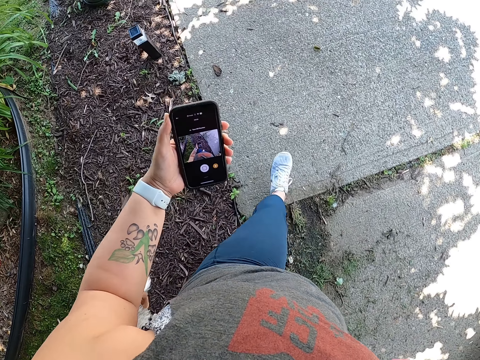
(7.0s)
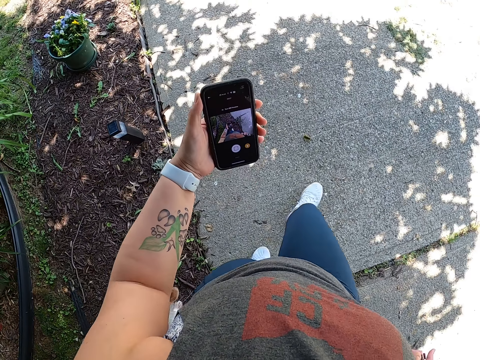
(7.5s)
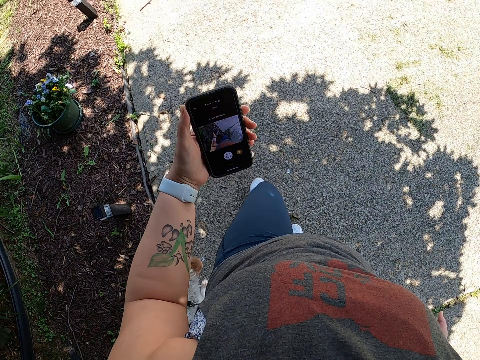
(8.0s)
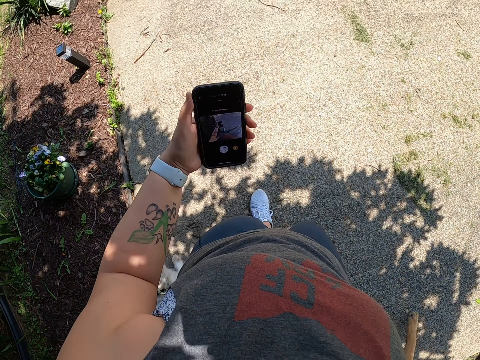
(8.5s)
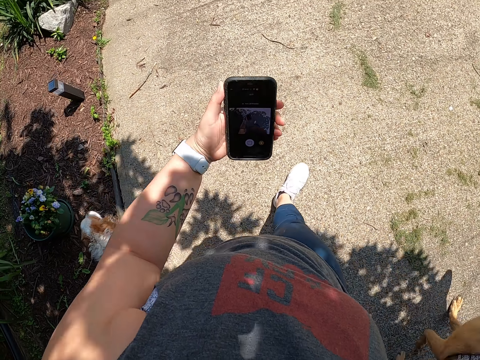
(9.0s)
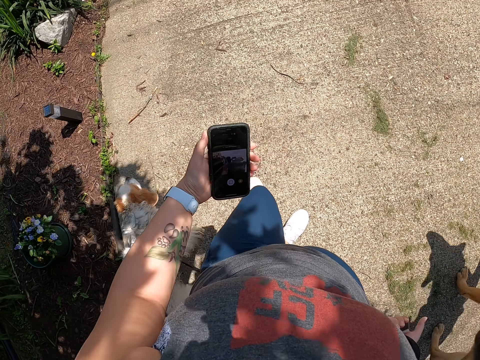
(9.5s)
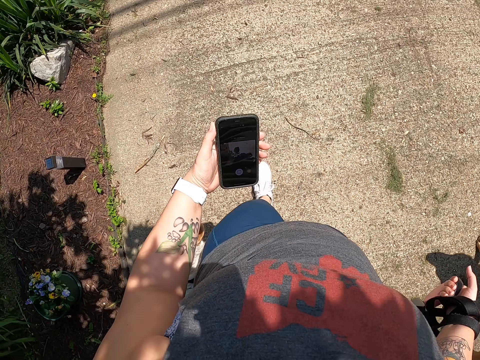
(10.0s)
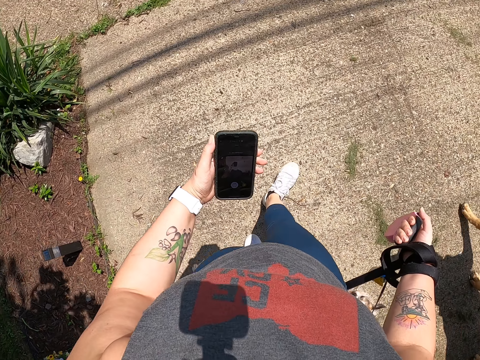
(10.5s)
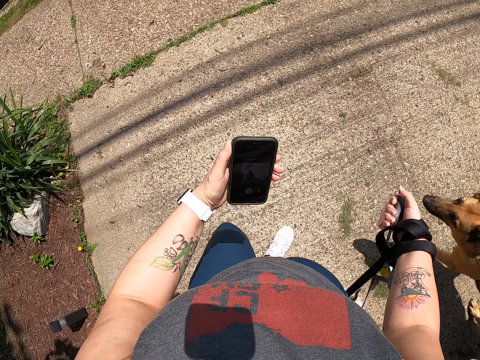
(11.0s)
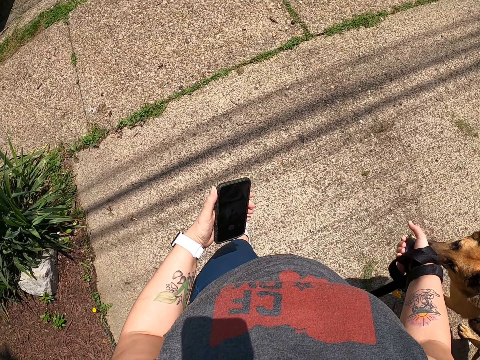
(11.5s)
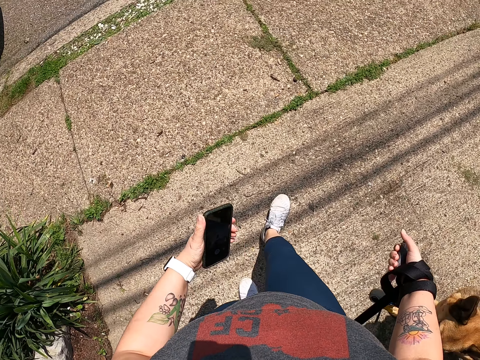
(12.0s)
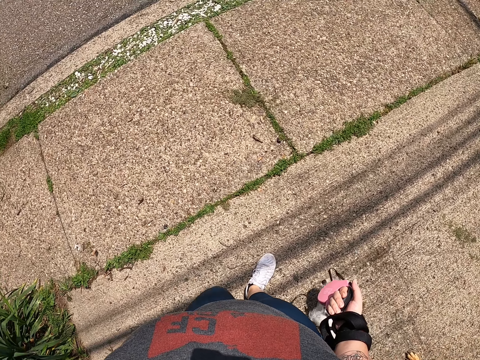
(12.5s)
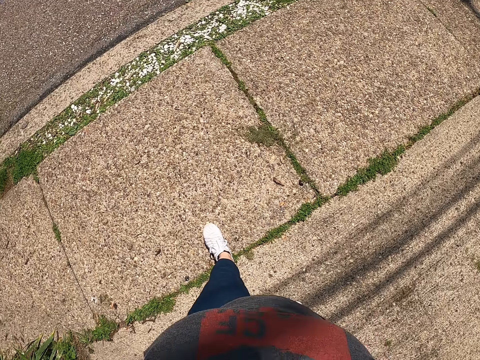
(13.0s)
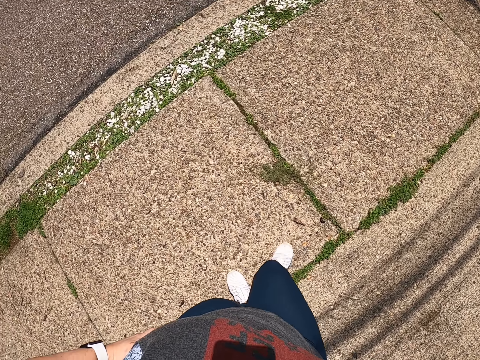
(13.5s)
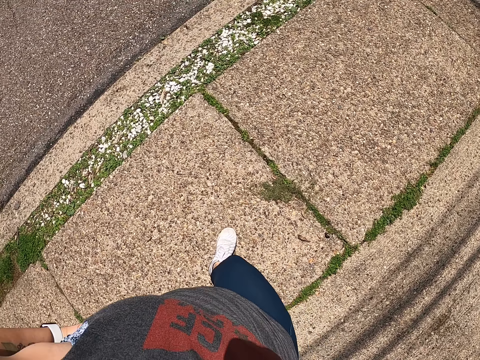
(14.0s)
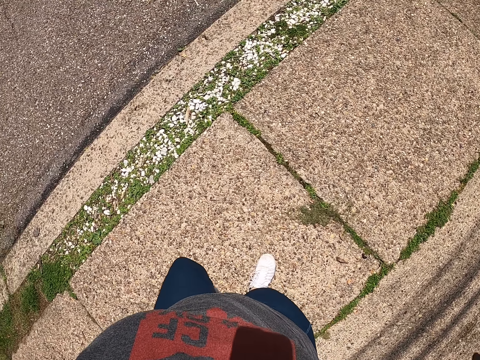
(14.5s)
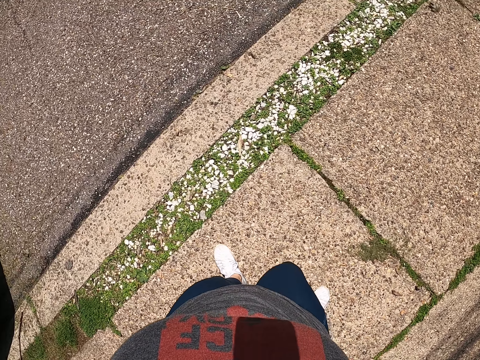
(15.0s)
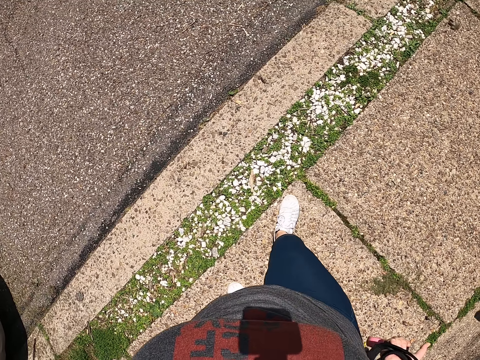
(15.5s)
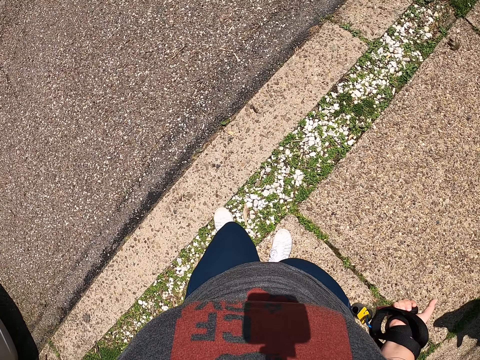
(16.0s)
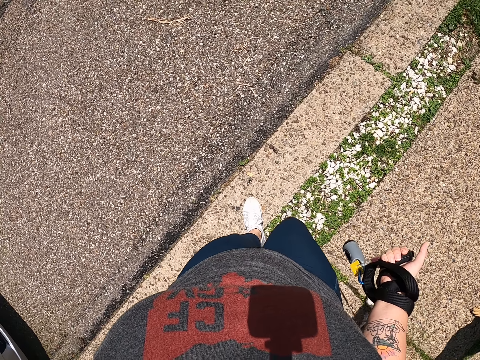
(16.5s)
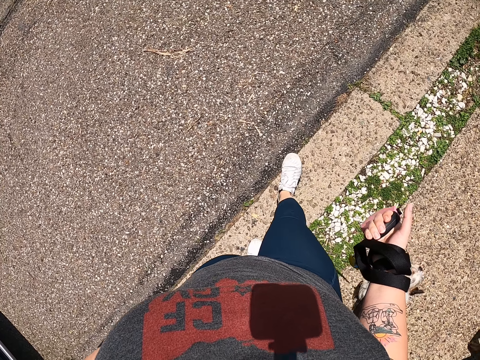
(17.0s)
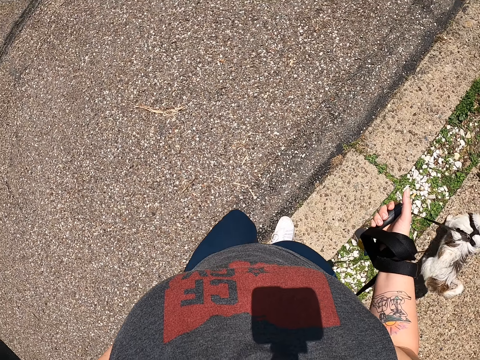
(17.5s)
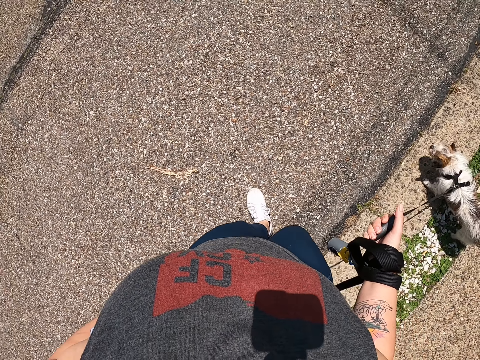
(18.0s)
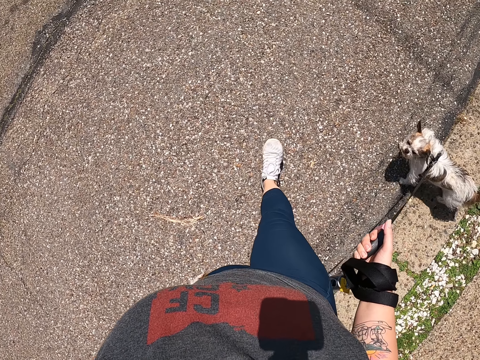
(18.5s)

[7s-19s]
The camera wearer steps on the road and walks on the road. They put the phone in the pocket.

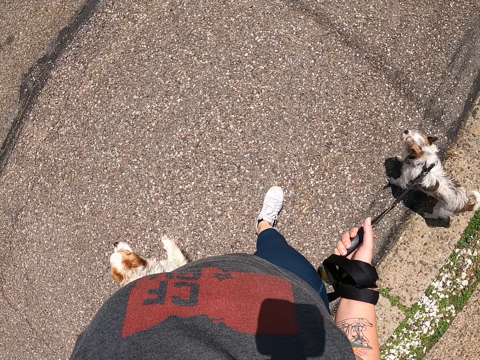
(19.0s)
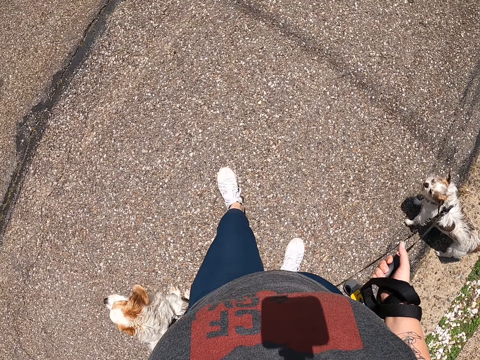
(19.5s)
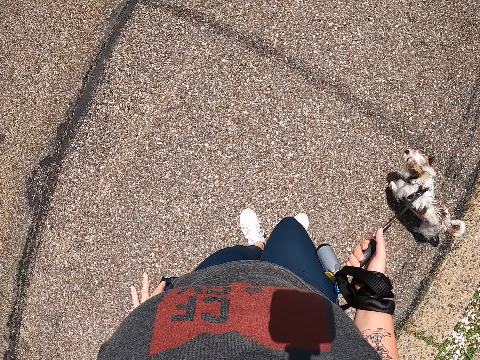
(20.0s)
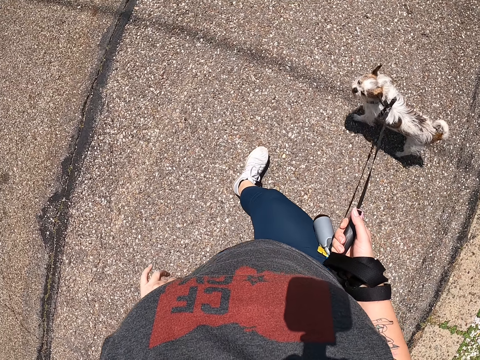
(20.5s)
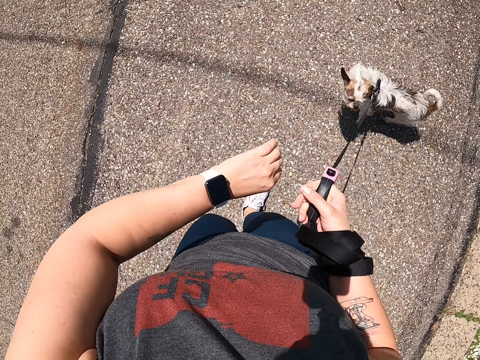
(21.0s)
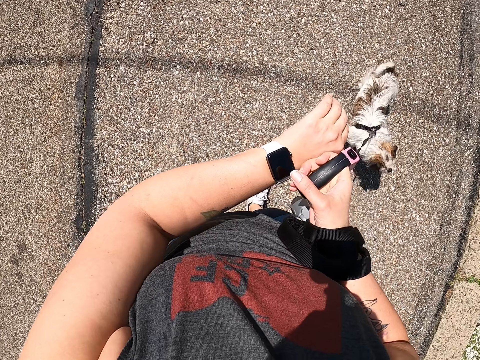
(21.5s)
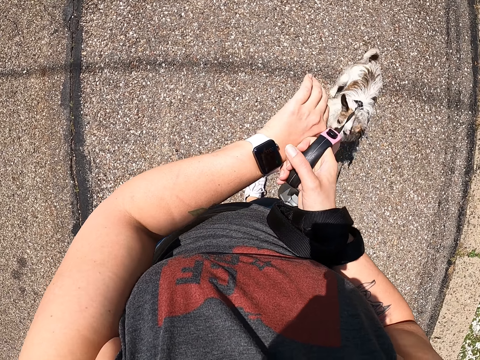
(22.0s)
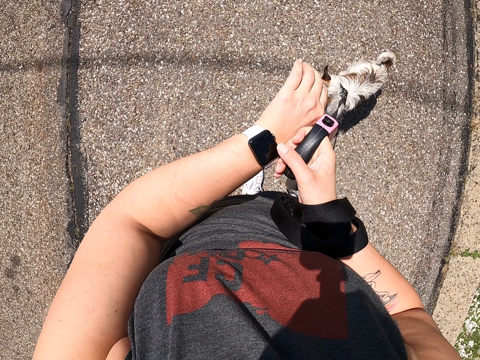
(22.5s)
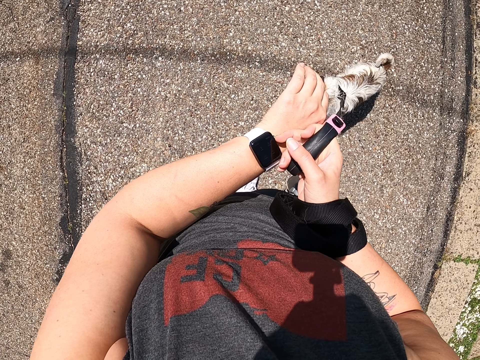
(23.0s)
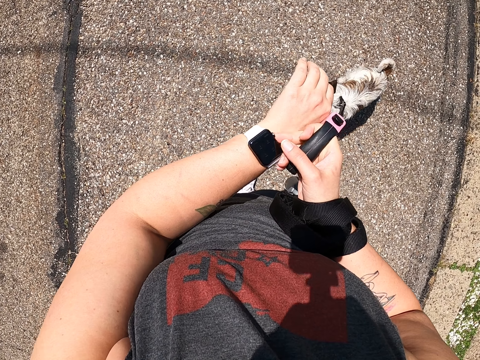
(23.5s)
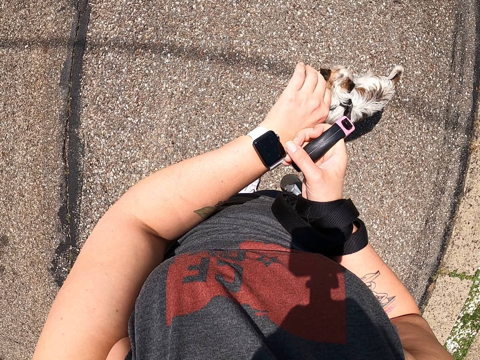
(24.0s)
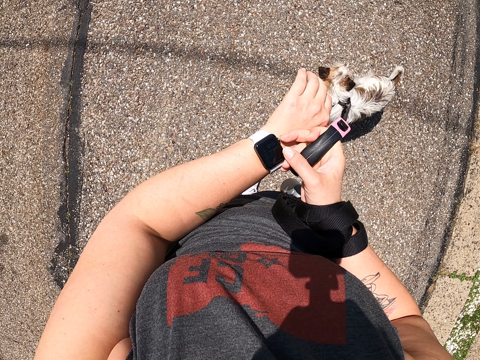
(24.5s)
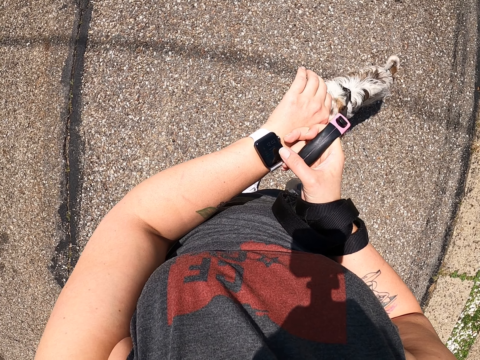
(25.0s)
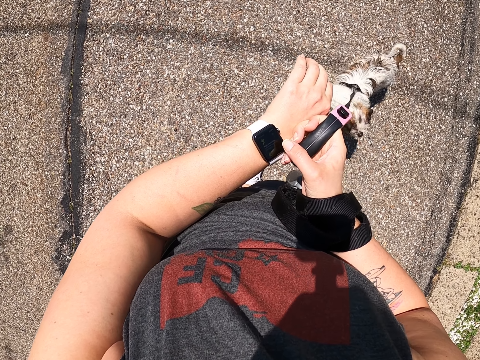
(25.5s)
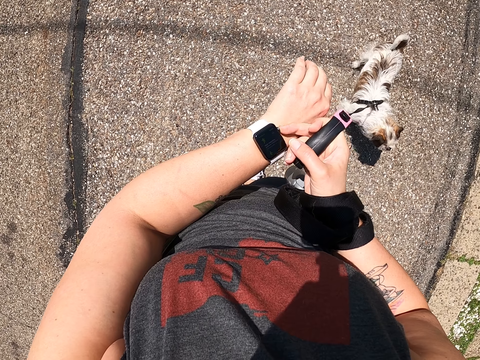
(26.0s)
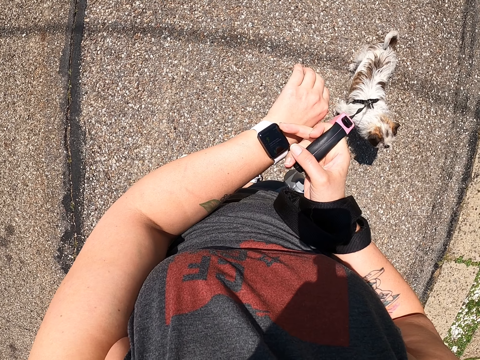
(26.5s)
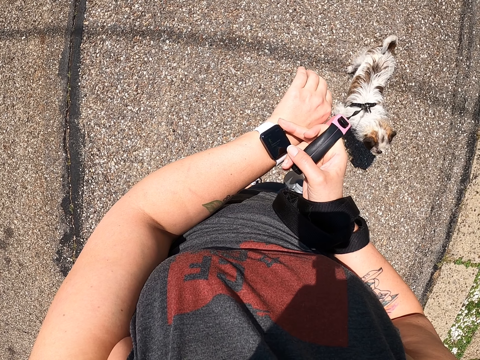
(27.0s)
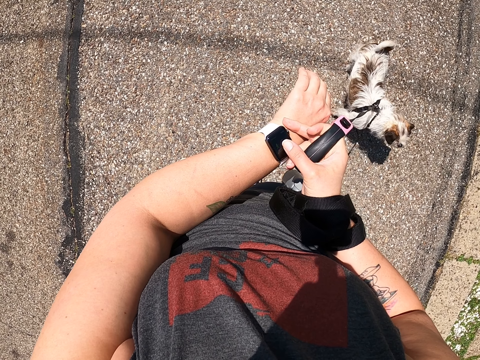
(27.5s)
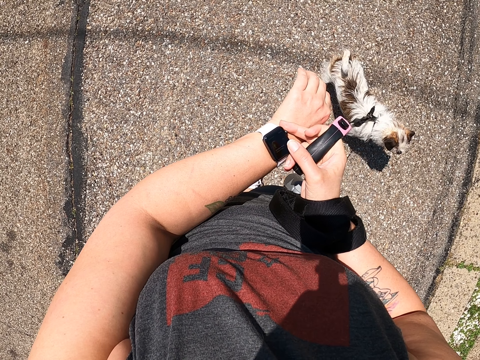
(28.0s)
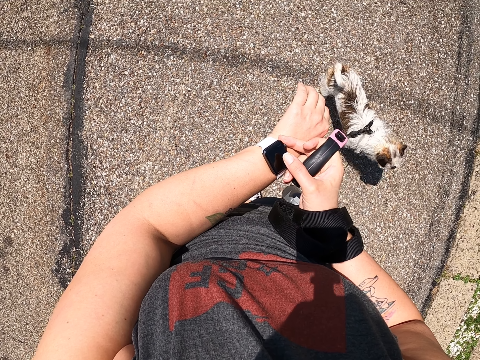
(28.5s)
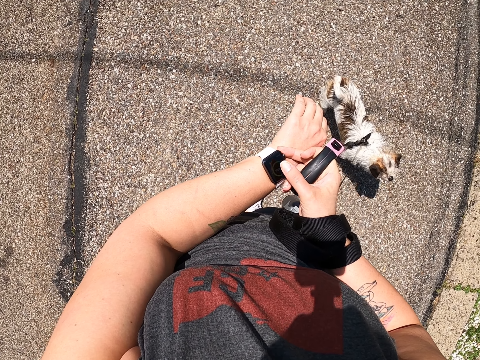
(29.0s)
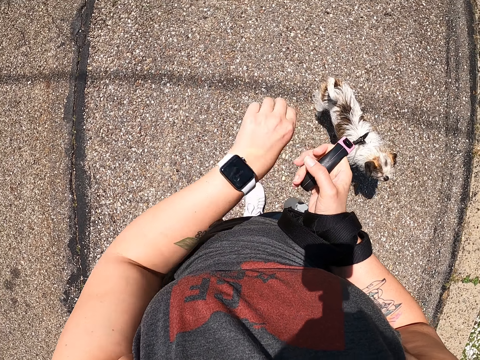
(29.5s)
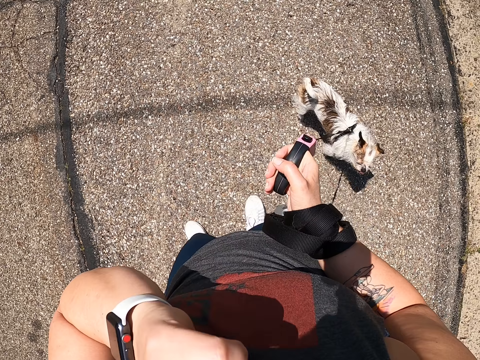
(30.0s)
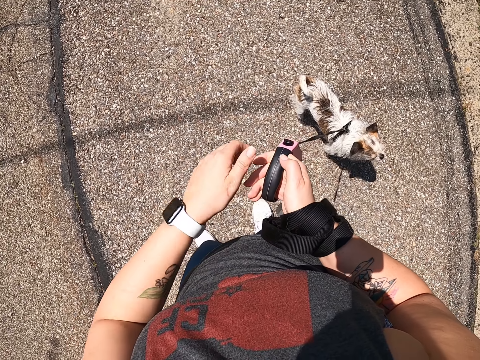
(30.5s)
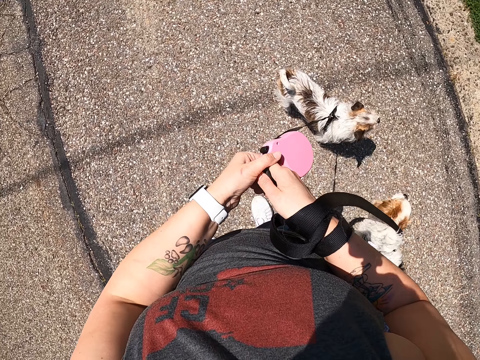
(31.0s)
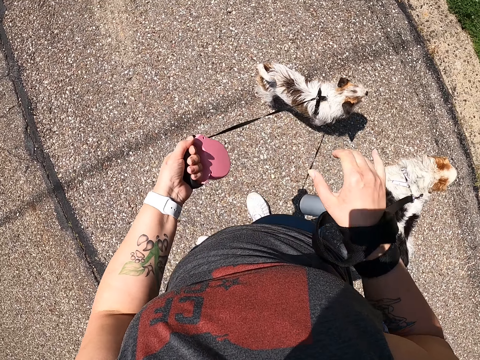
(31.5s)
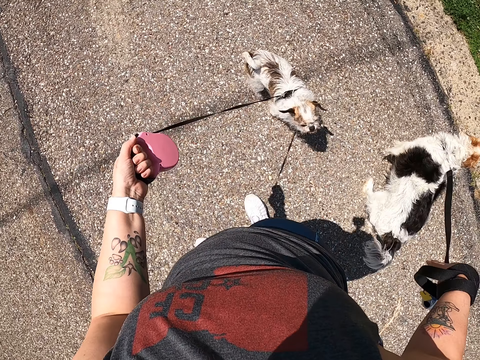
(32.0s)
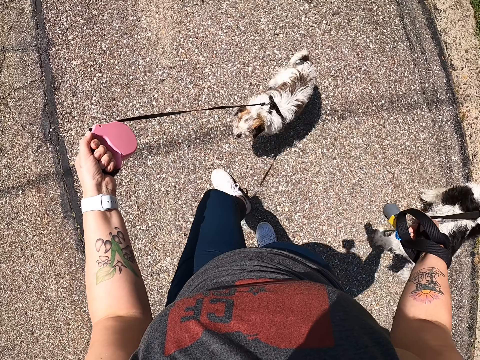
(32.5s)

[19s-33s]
The camera wearer operates her watch. She touches her face. She passes a dog leash to her left hand. She holds the dogs on both hands and walks on the road with the dogs.
